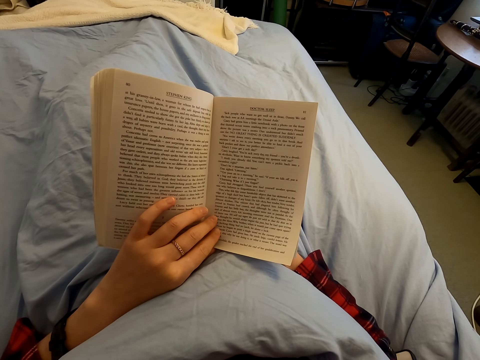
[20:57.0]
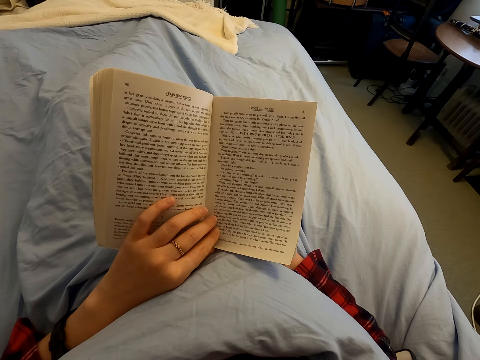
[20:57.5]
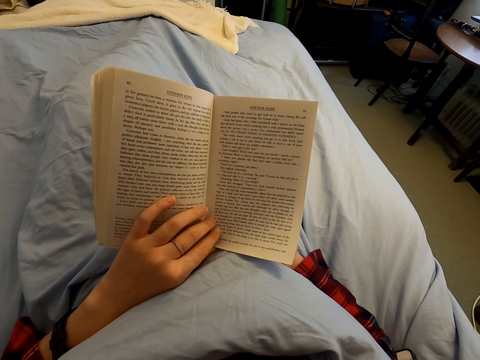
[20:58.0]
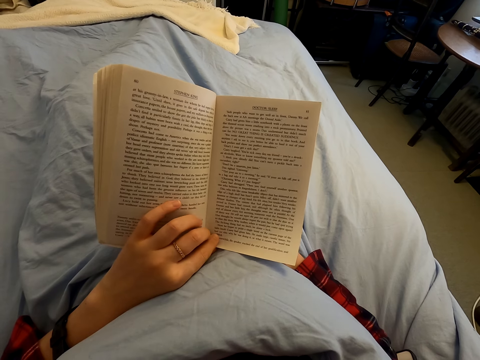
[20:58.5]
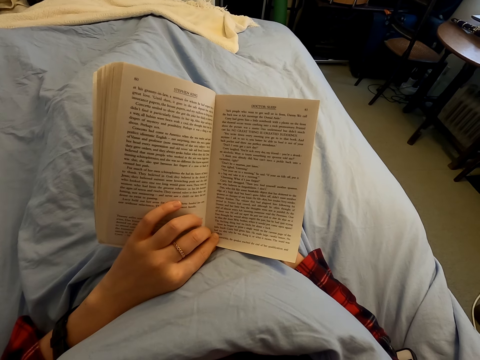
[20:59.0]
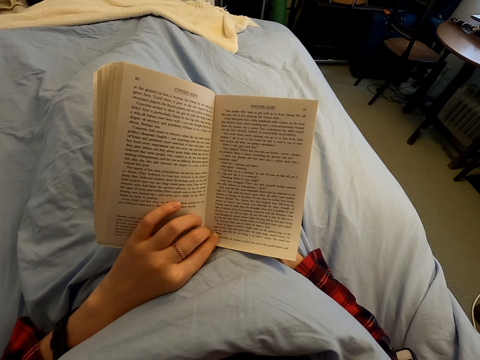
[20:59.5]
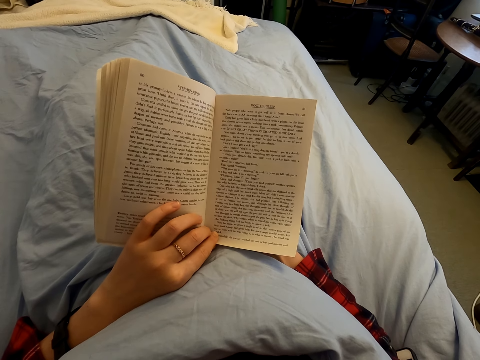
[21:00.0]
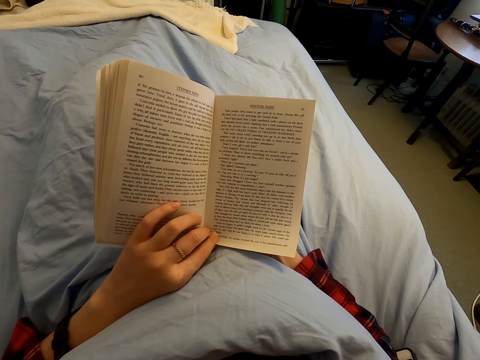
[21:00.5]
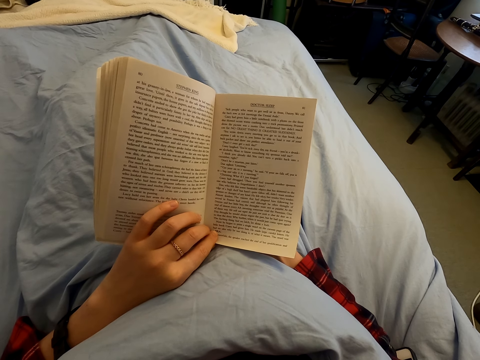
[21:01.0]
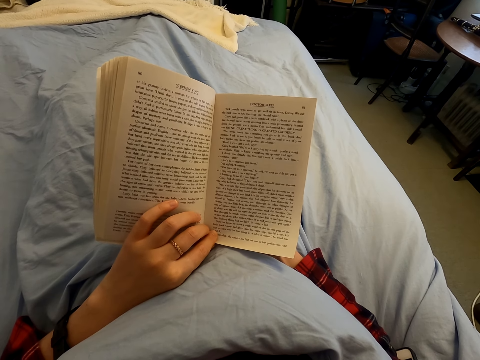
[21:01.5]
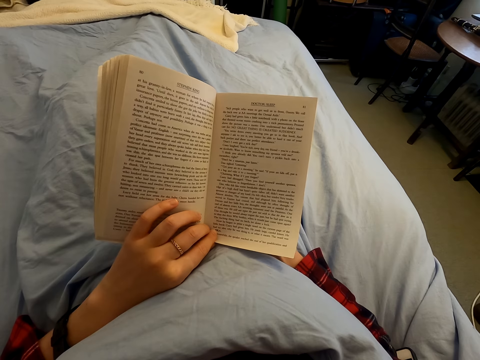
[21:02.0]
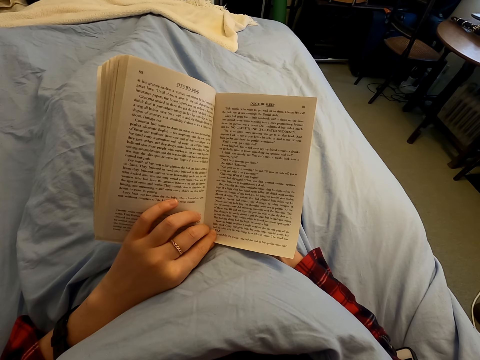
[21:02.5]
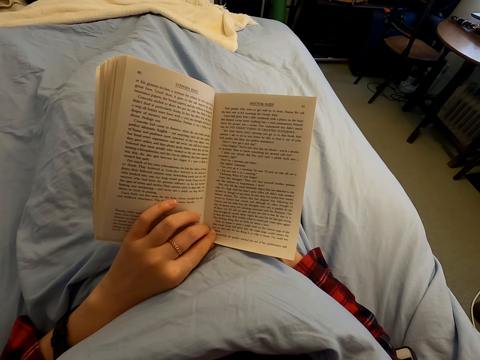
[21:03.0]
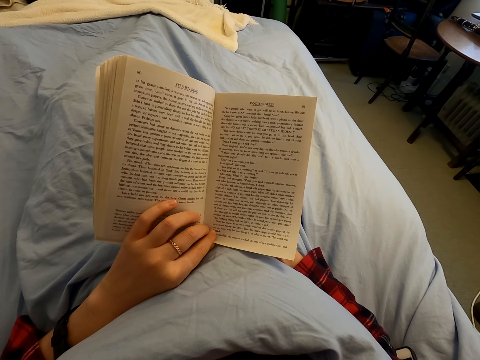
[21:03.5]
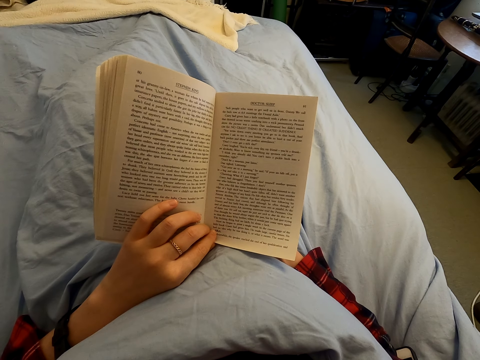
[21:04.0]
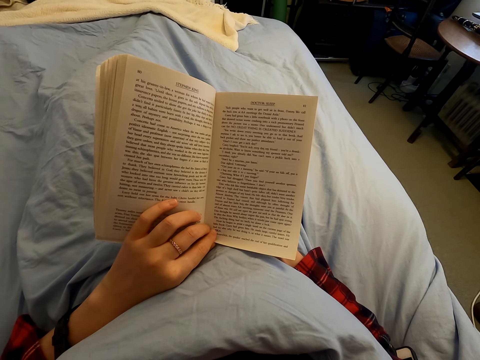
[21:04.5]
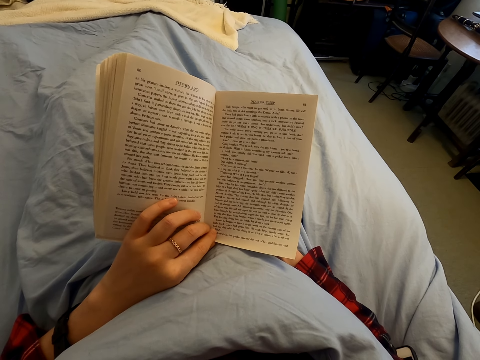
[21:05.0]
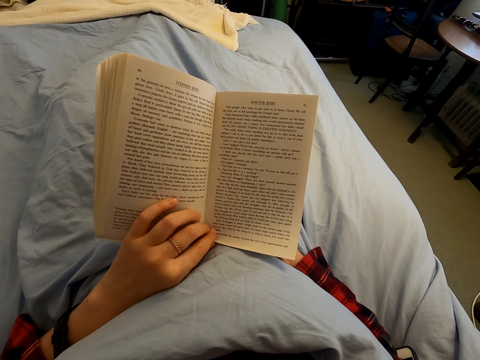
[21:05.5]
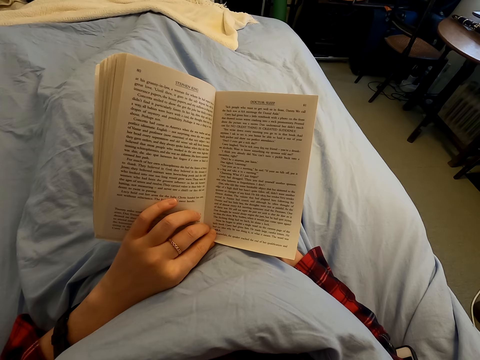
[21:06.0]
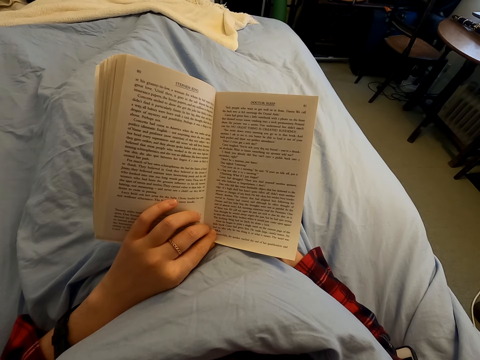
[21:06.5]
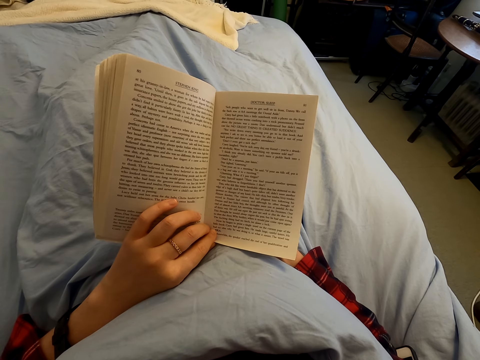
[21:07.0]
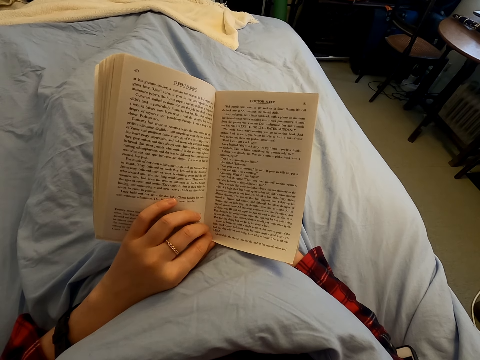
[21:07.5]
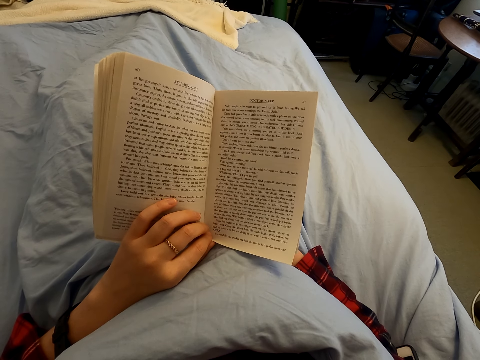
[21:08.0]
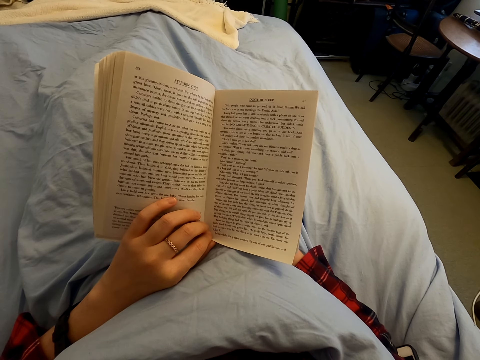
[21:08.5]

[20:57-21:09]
The camera wearer moves their fingers.

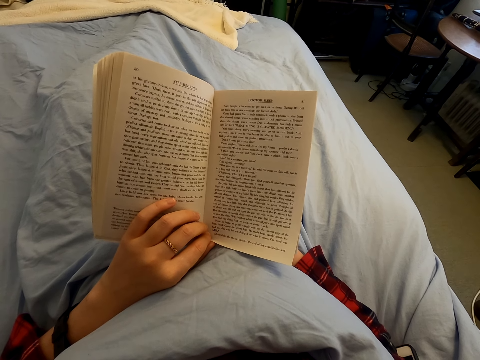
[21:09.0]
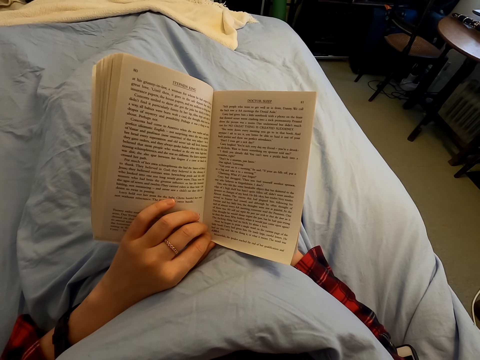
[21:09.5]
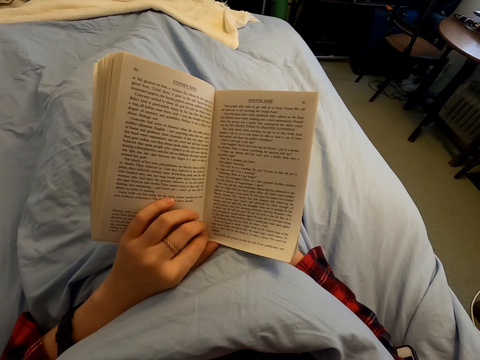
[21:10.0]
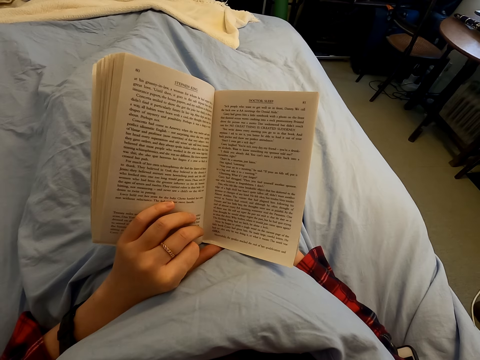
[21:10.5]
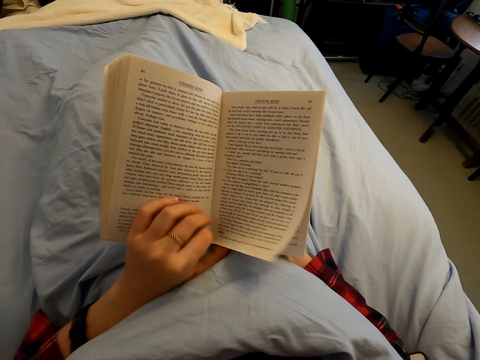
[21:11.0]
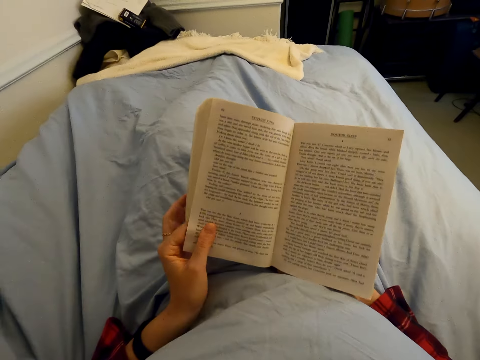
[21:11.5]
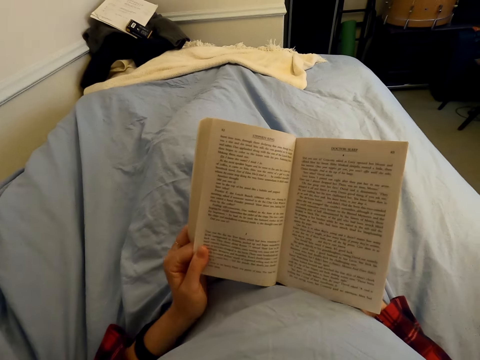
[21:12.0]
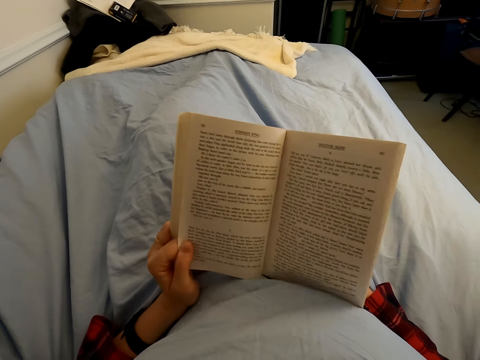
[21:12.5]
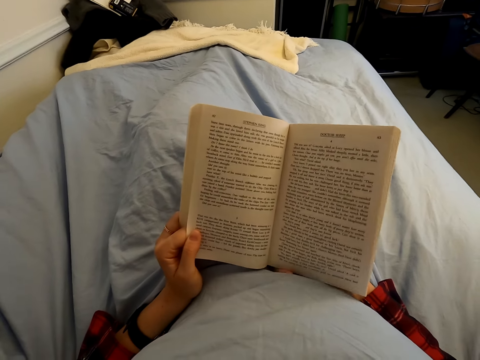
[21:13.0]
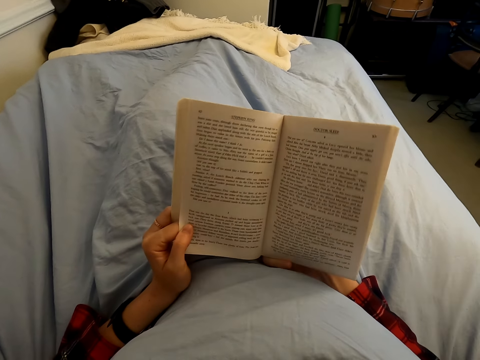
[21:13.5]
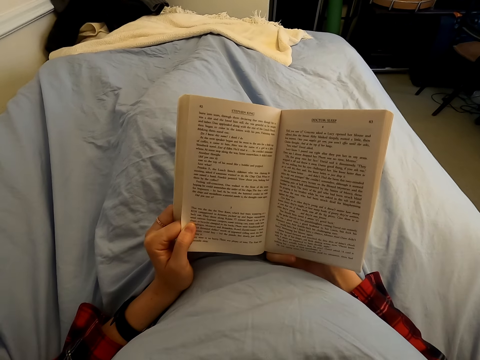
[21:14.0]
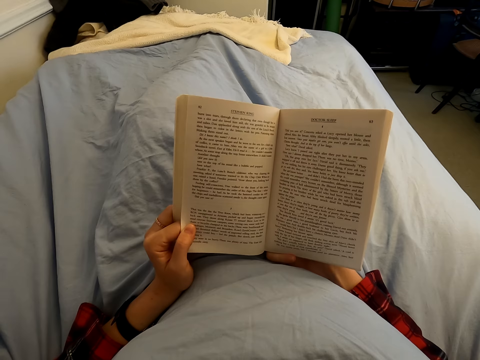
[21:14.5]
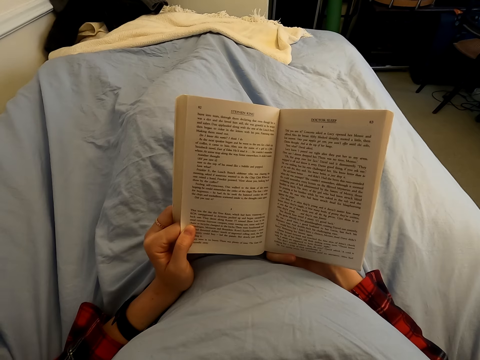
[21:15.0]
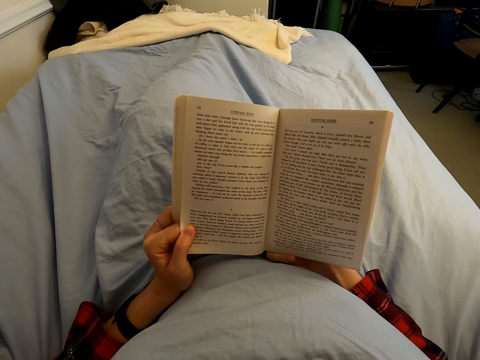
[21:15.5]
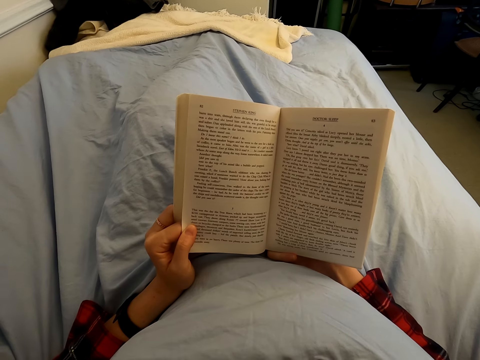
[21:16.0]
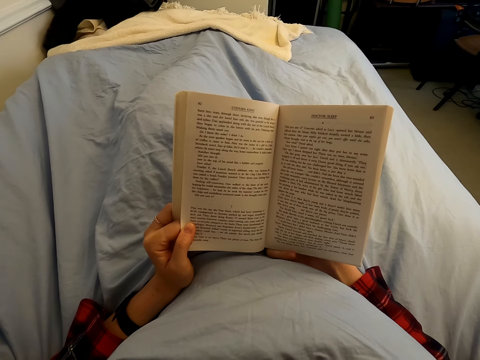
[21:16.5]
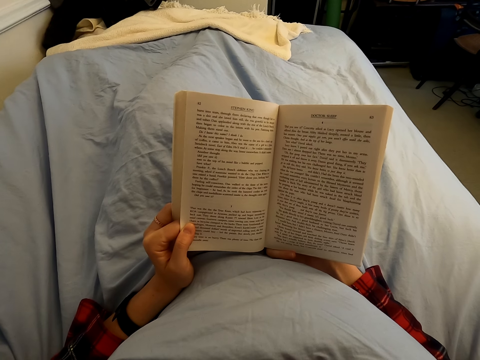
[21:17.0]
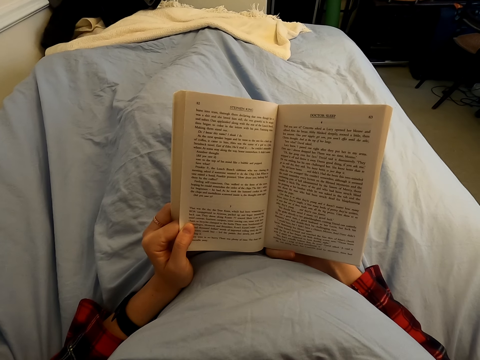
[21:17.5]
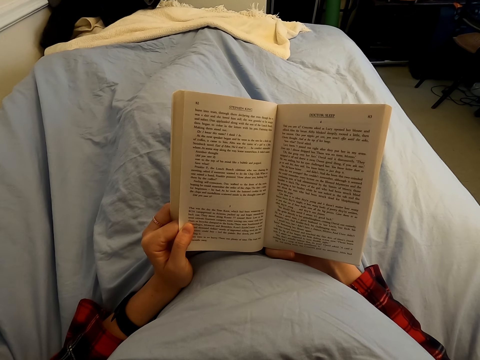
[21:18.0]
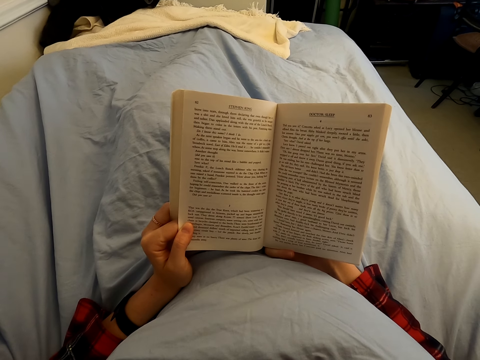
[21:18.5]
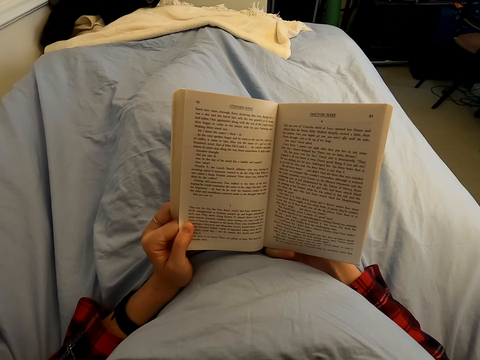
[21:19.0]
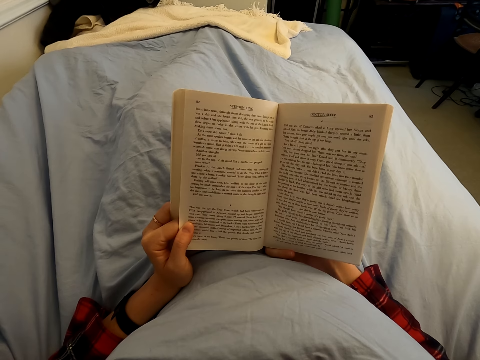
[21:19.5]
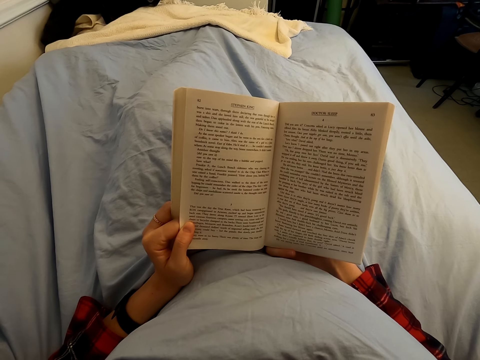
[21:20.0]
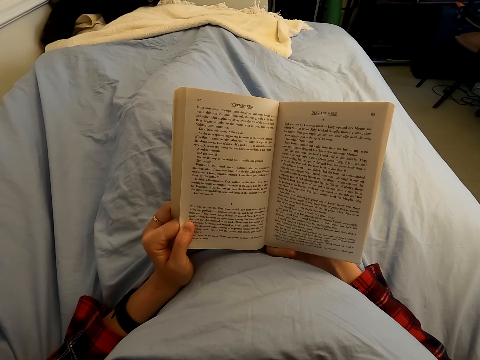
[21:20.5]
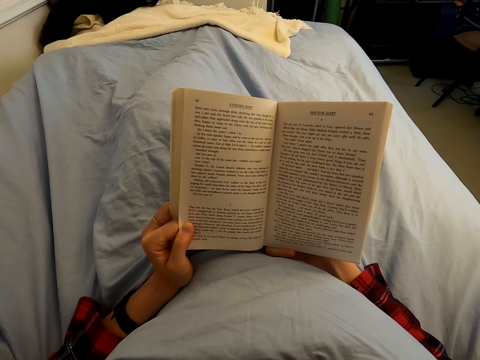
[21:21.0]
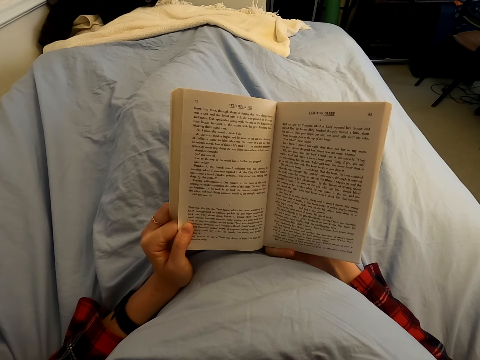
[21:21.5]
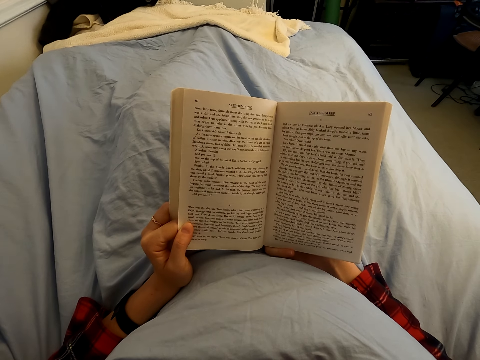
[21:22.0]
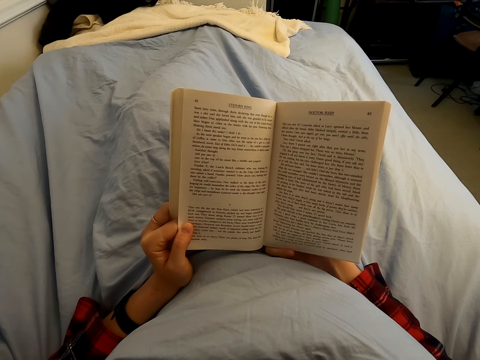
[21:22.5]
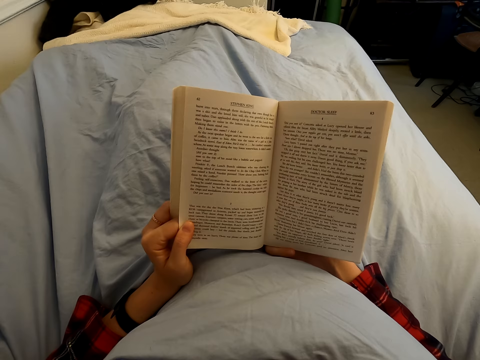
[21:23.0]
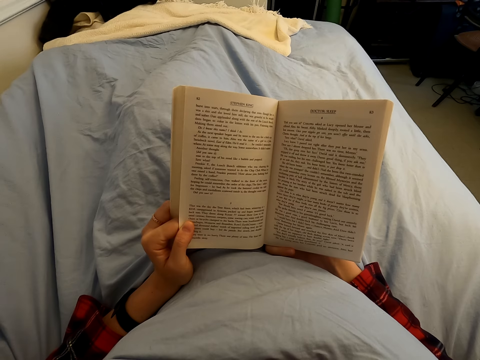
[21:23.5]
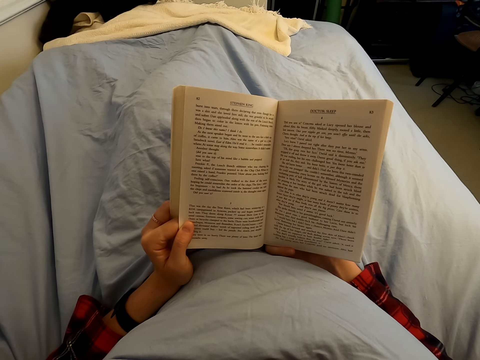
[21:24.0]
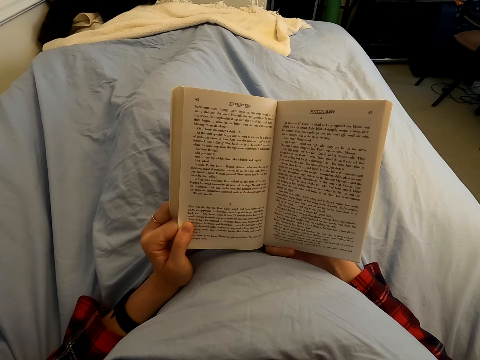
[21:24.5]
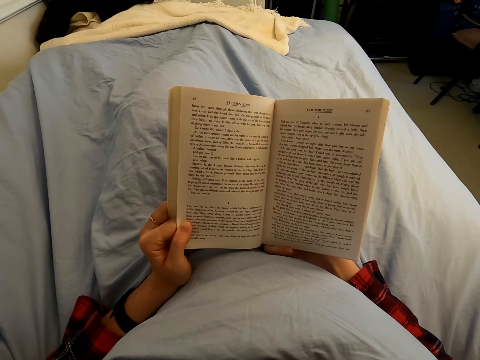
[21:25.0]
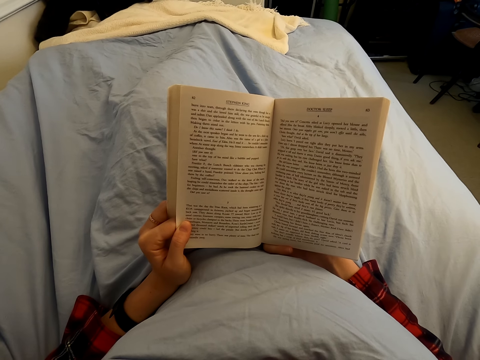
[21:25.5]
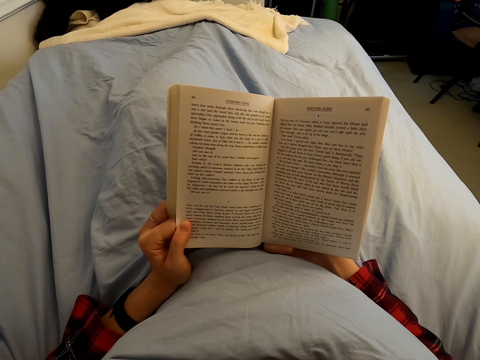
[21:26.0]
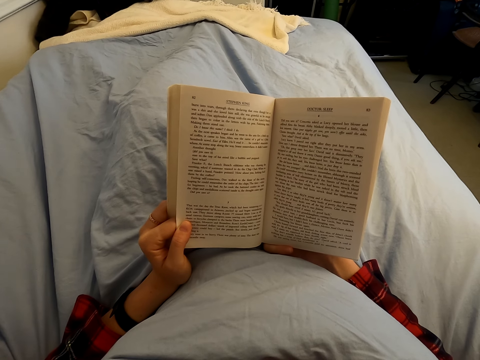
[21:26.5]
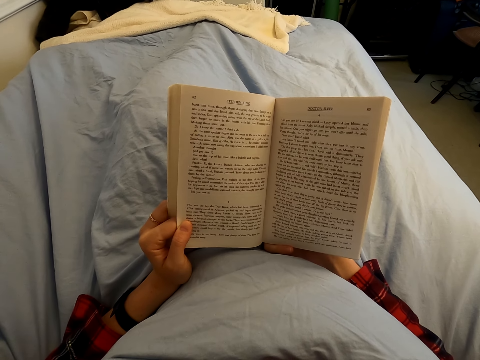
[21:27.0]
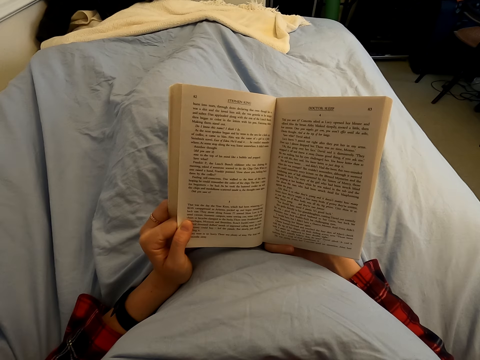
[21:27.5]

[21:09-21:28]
The camera wearer opens the book leaf. They read the book. They swing the book. They read the book.
